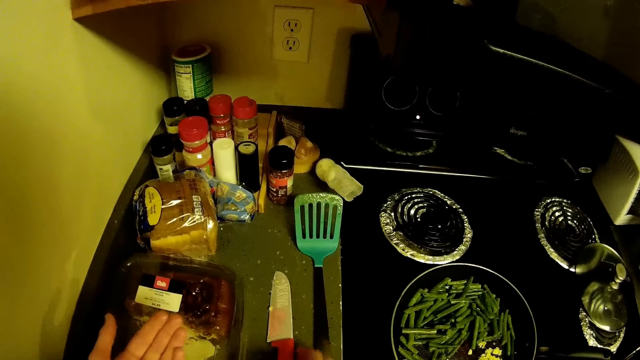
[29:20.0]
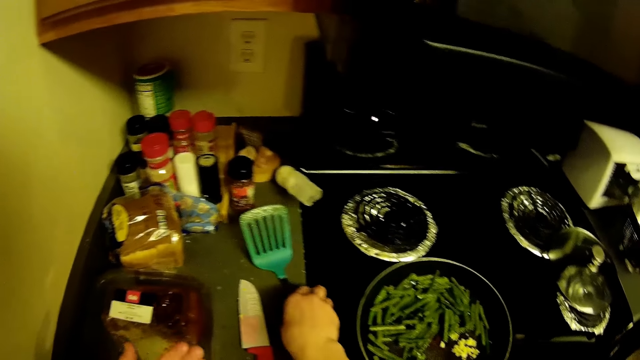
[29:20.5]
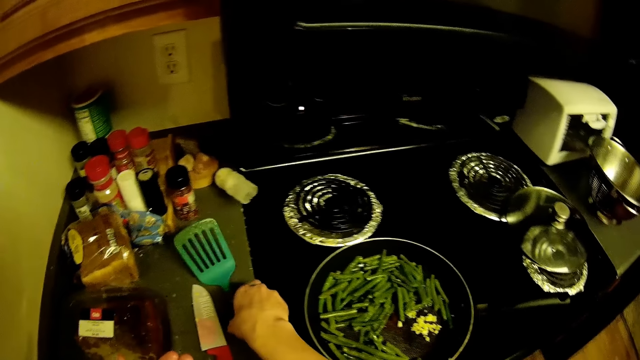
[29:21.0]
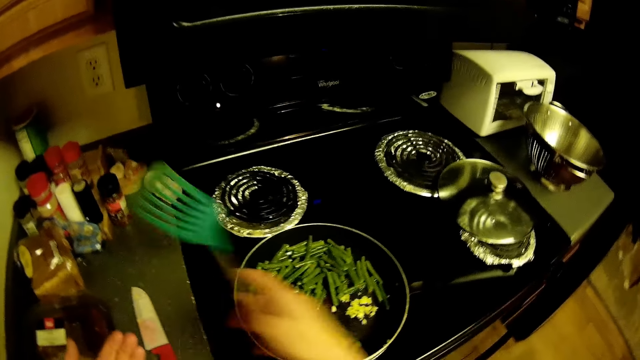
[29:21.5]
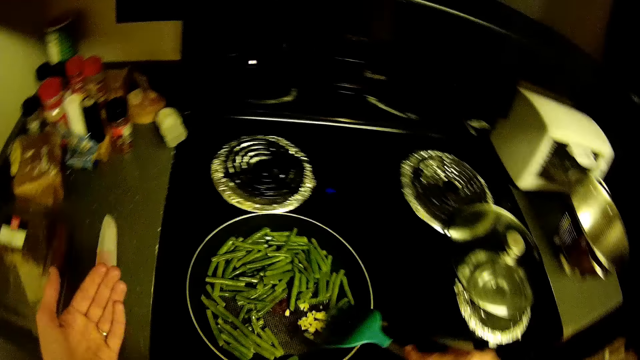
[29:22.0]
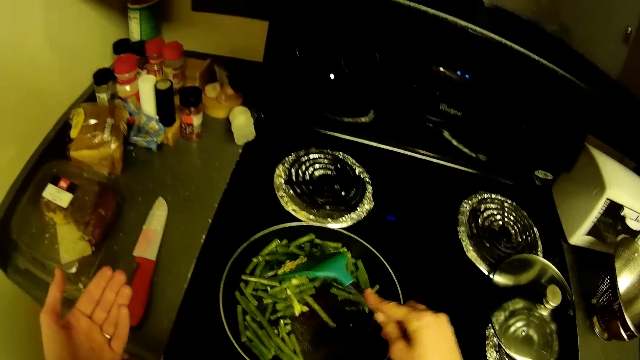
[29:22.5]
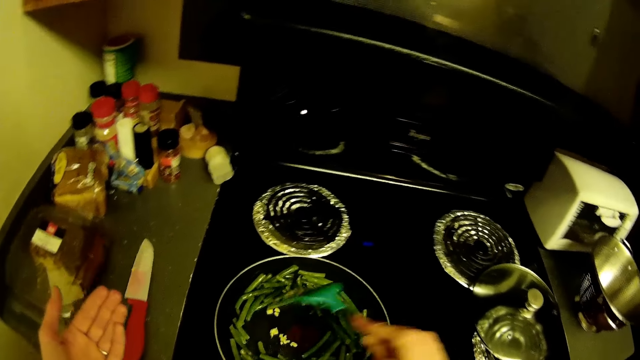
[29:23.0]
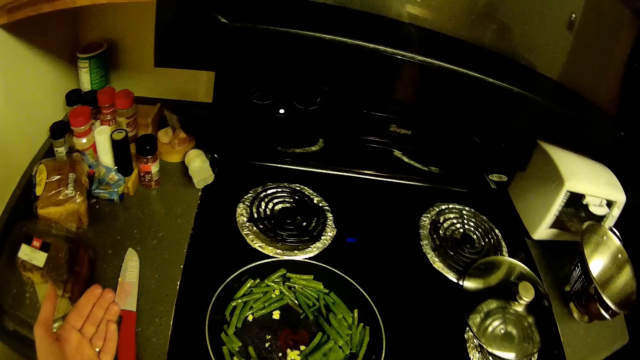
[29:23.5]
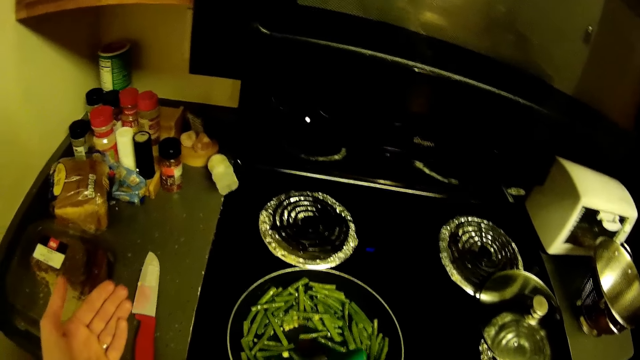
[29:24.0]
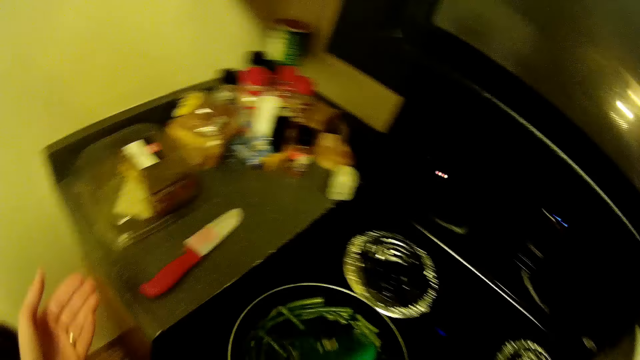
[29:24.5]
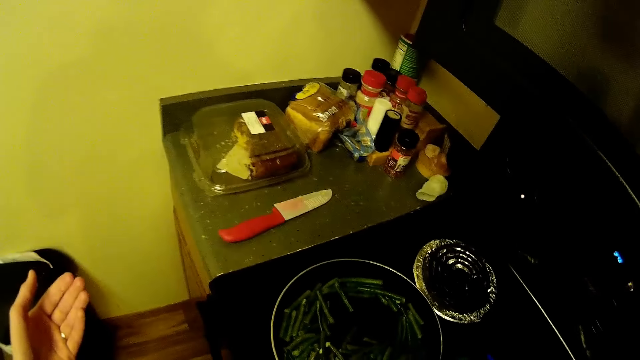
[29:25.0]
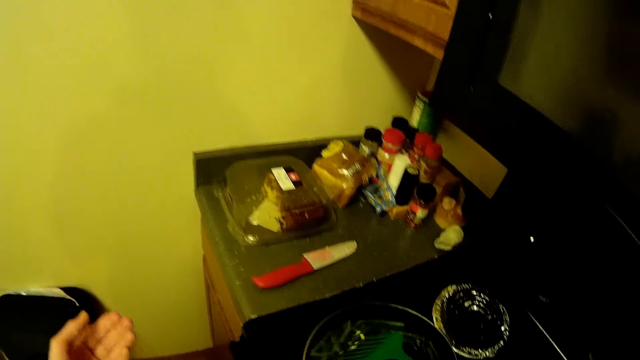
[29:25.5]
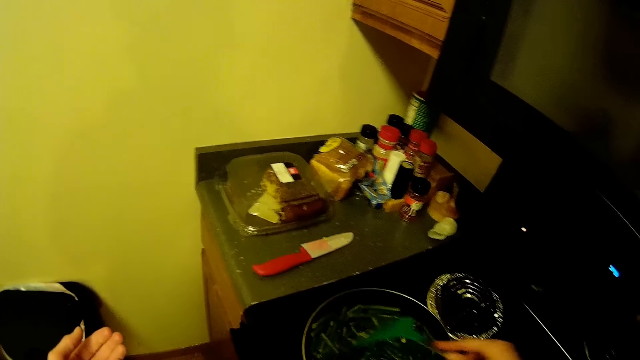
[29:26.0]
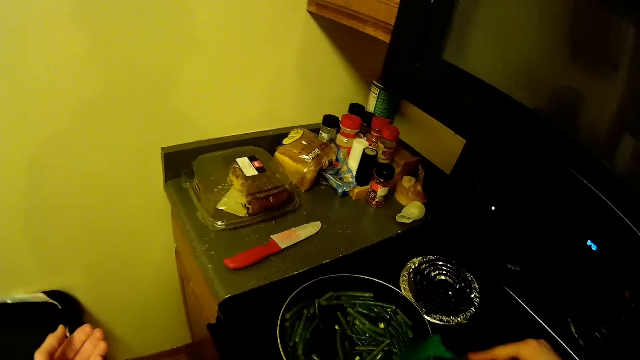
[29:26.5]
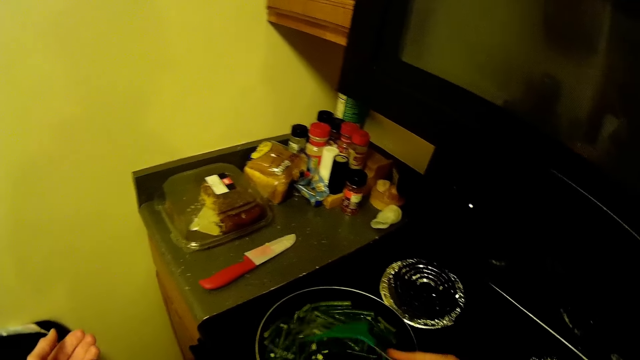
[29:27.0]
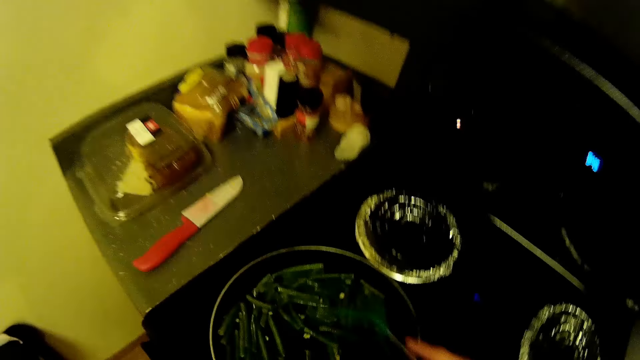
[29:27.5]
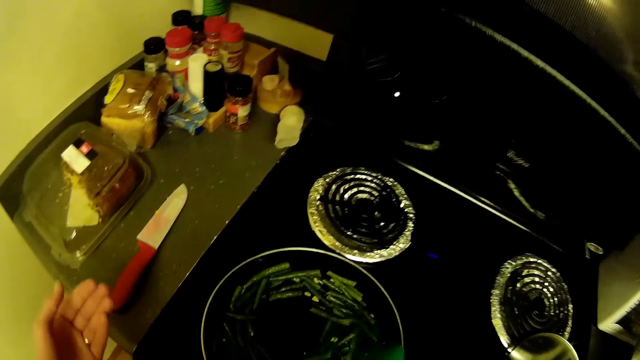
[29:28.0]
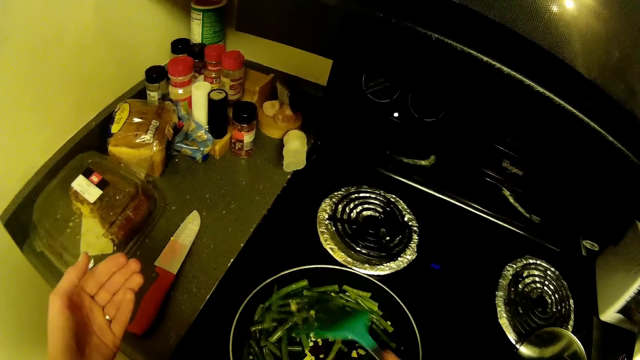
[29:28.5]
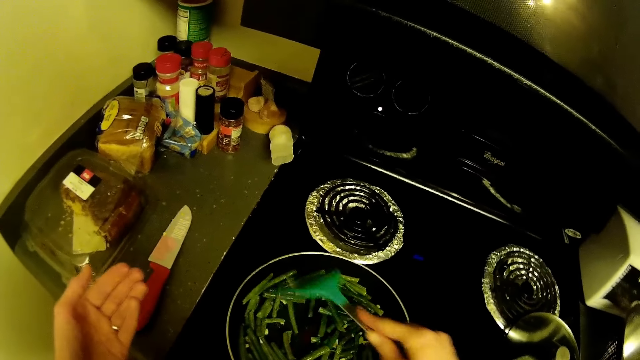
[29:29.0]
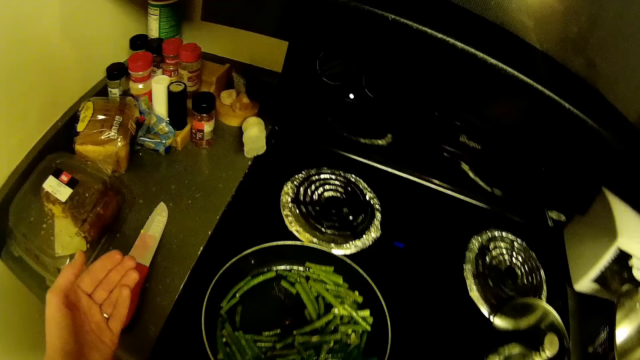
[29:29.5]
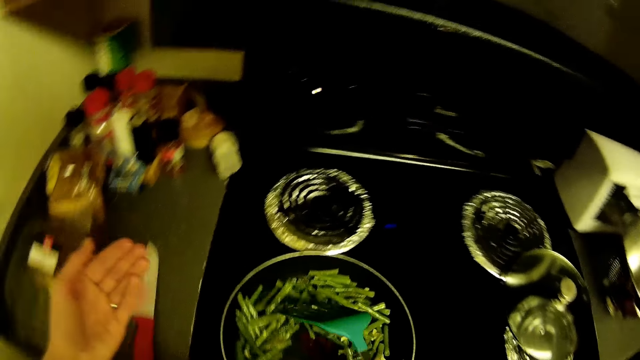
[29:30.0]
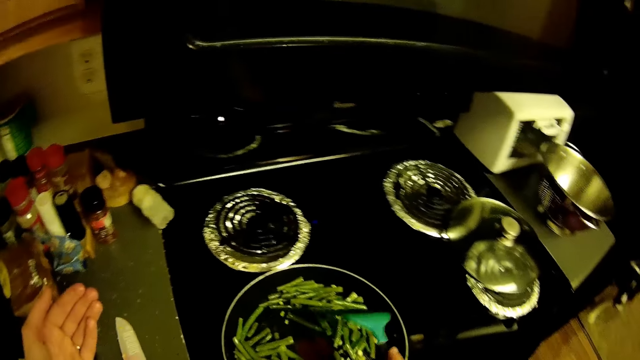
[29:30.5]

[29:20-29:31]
The camera wearer places the knife in her right hand on the cabinet top. She picks up the frying spoon or slotted spoon on the cabinet top with her right hand. She stirs some veggies in a pan on the cooker with the frying spoon in her right hand. She cooks on the stove. She stirs the chopped garlic in the pan on the cooker with the frying spoon in her right hand.

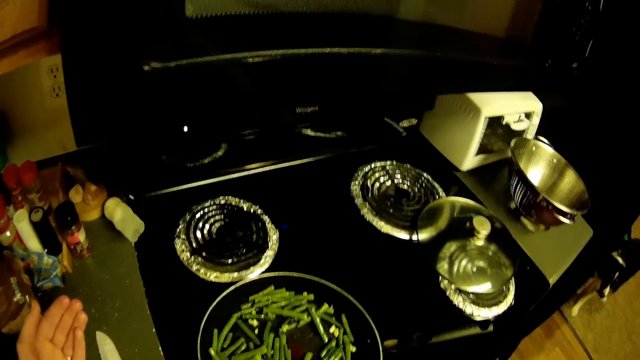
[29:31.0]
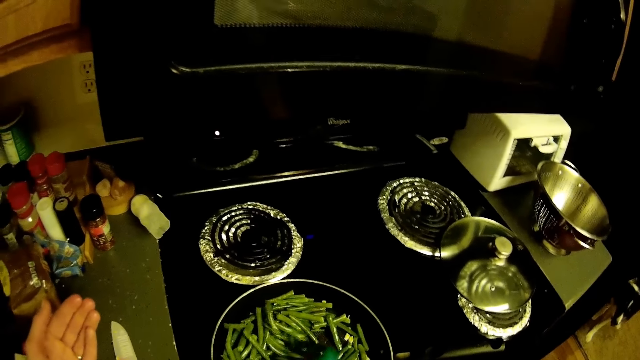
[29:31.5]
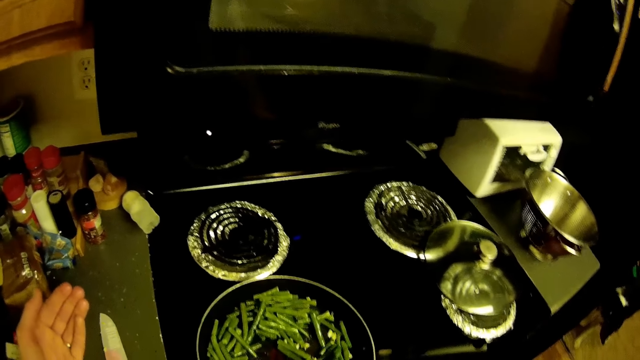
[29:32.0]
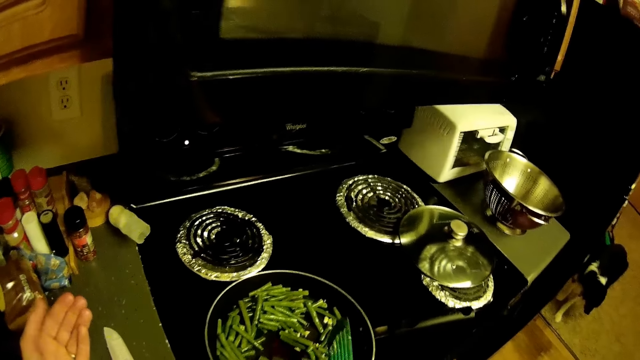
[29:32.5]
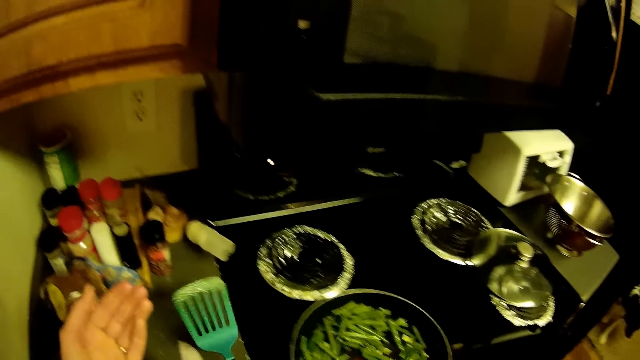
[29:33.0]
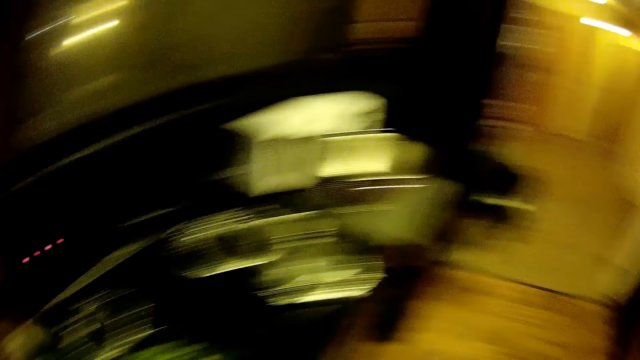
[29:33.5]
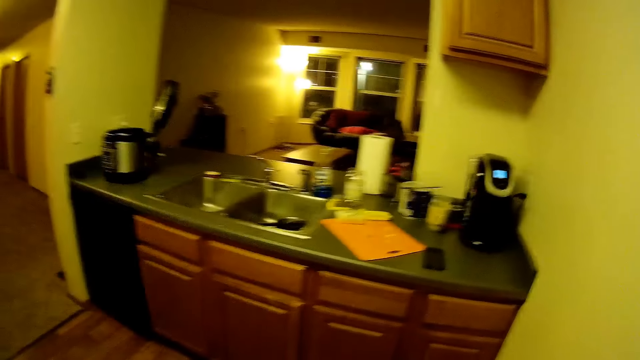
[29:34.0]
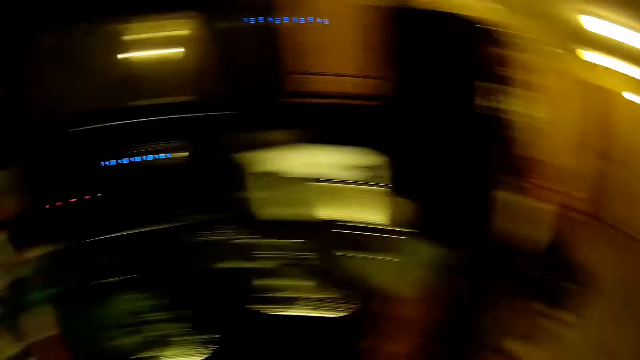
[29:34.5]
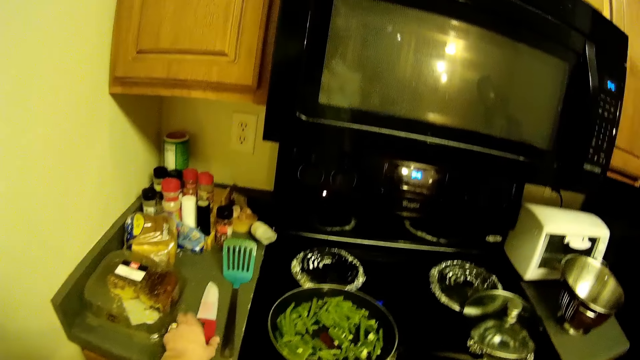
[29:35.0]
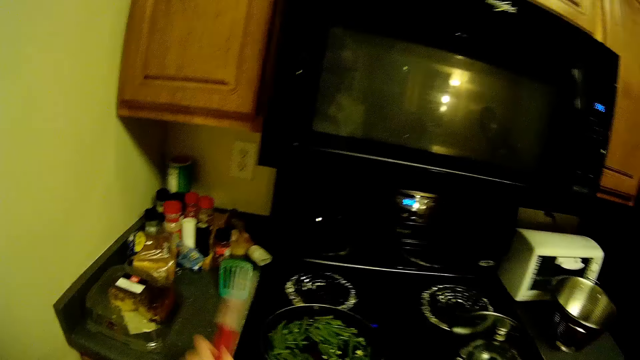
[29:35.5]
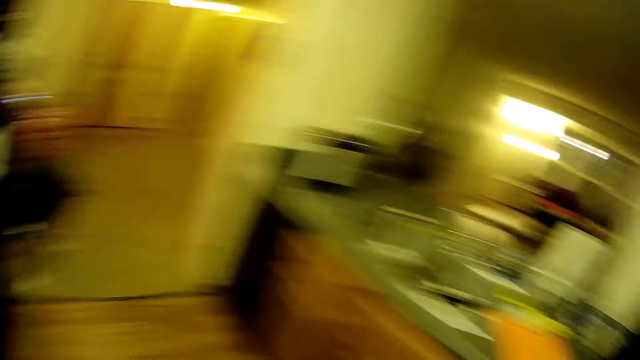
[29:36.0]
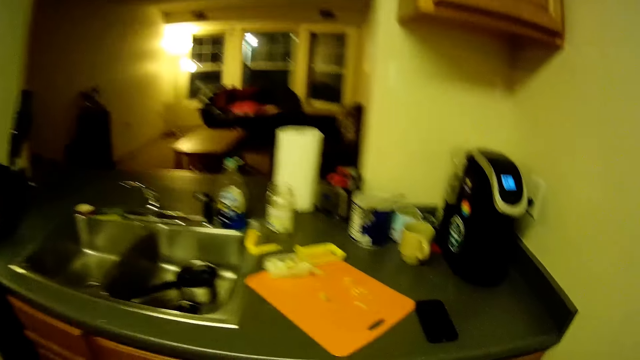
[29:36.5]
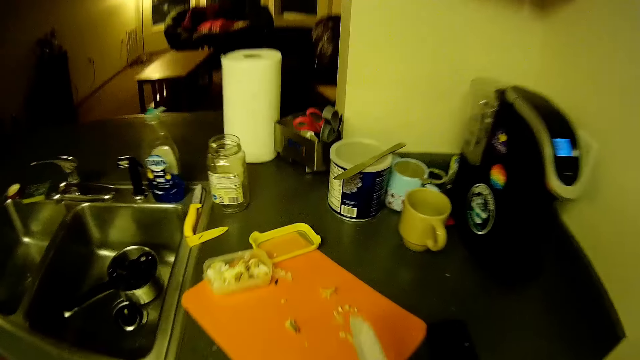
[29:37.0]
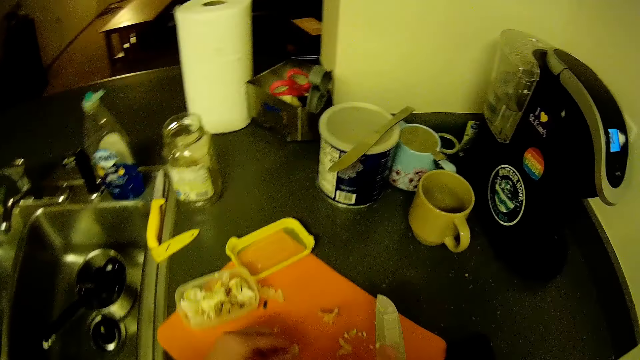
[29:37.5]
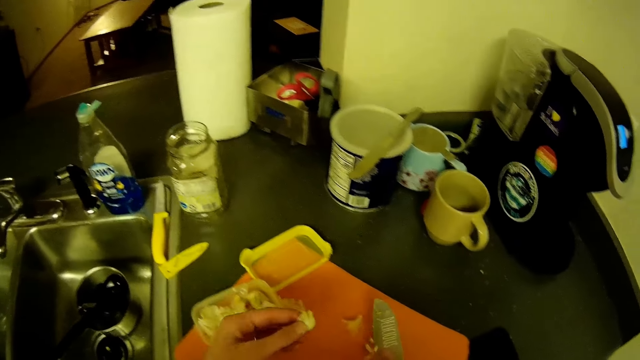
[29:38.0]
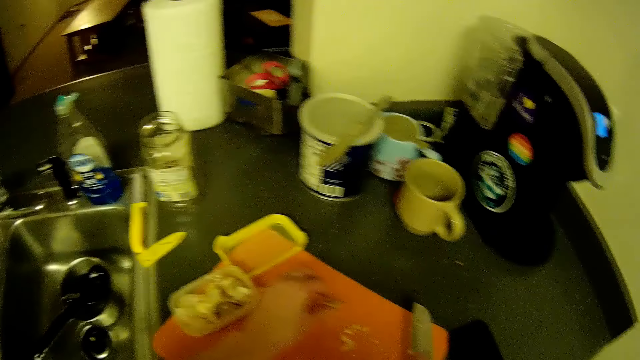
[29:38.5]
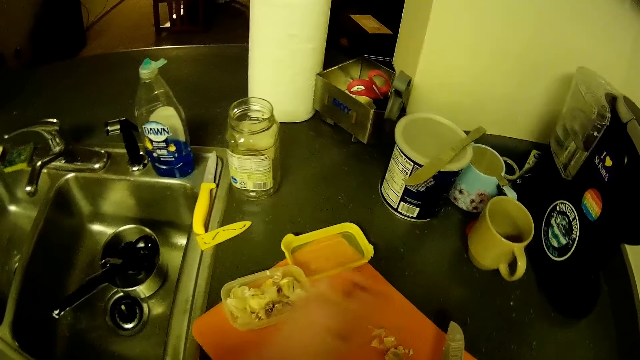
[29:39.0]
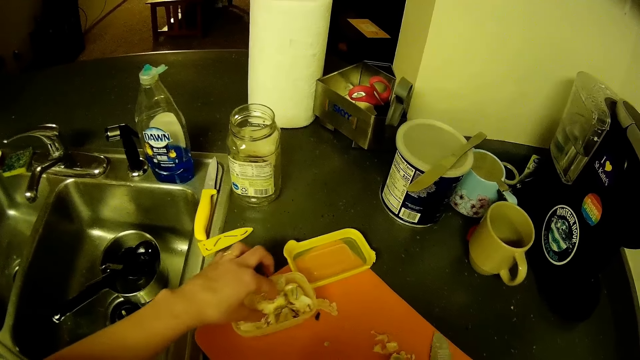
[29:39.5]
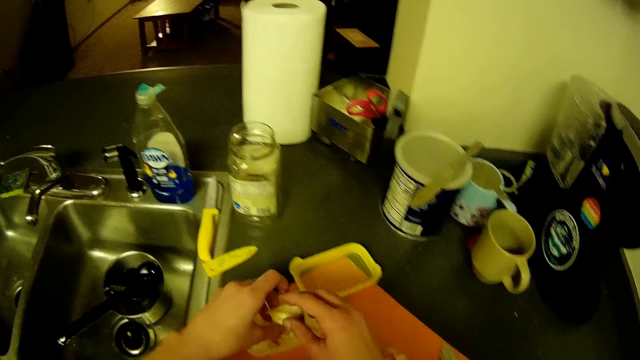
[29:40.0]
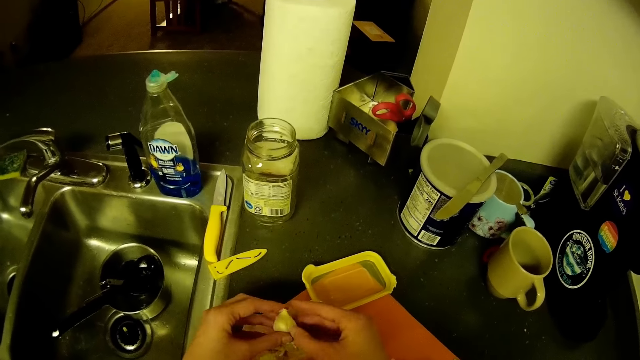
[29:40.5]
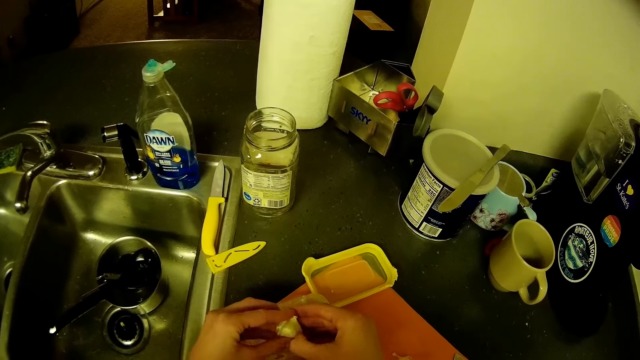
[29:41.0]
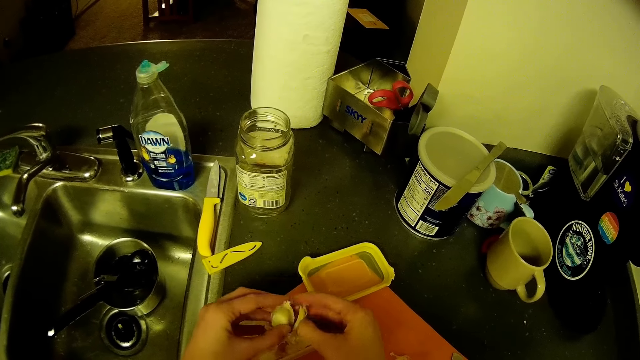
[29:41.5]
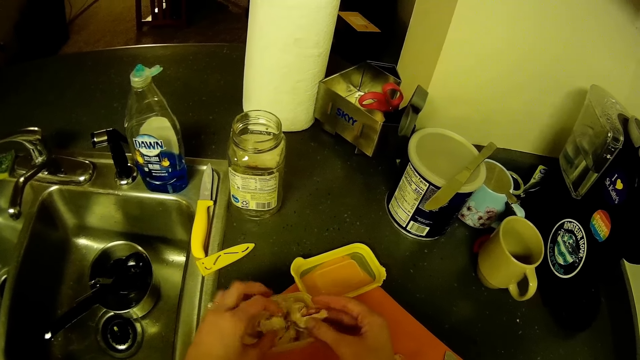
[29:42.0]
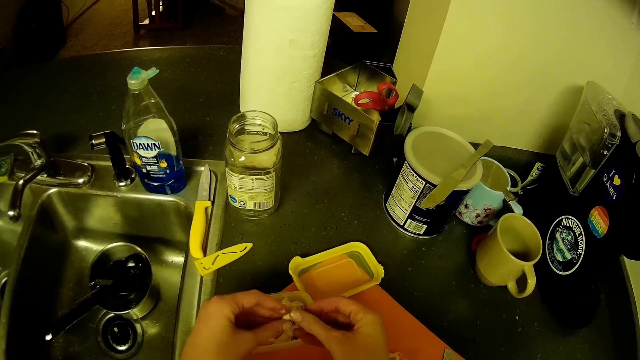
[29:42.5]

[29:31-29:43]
The camera wearer puts the slotted spoon on the slab. She walks in the kitchen. She picks up the knife on the cabinet top with her left hand. She walks in the kitchen. She picks up the skin of the crushed garlic on the chopping board with her left hand. She collects the garlic on the chopping board. She drops the skin of the crushed garlic on the chopping board with her left hand. She picks up a head of garlic from the bowl with her left hand. She places her right hand on the head of garlic in her right hand. She removes a clove of garlic with her right hand from the head of garlic in her left hand. She drops the head of garlic in her left hand in the bowl on the chopping board. She moves her left hand towards the clove of garlic in her right hand. She removes the skin on the clove of garlic with her right hand.
